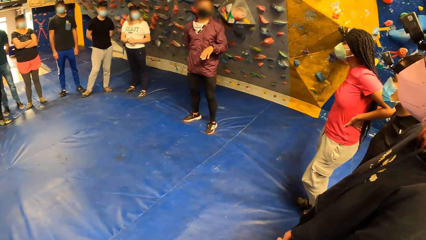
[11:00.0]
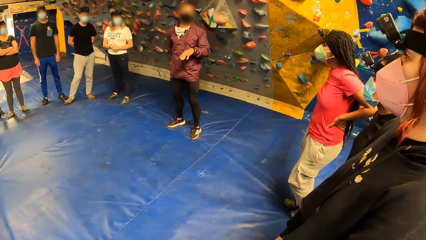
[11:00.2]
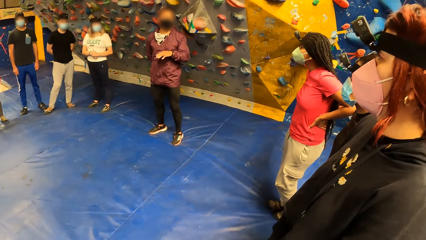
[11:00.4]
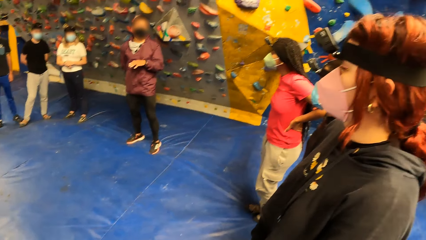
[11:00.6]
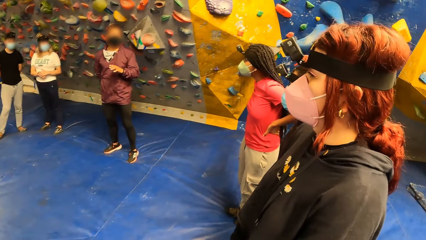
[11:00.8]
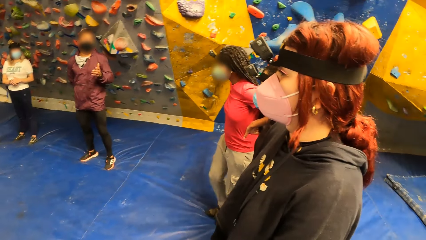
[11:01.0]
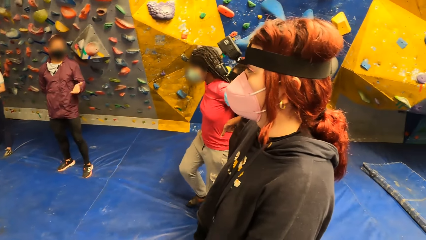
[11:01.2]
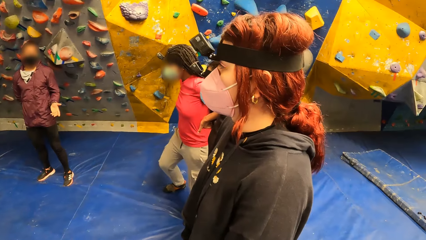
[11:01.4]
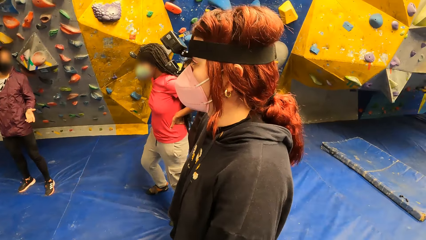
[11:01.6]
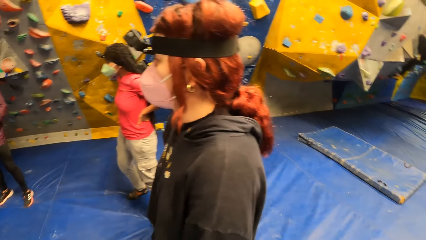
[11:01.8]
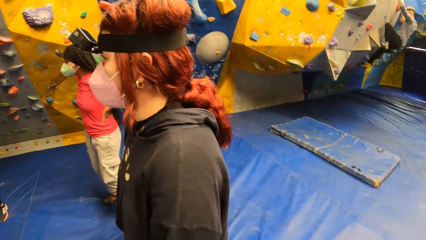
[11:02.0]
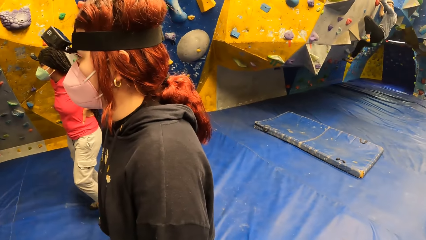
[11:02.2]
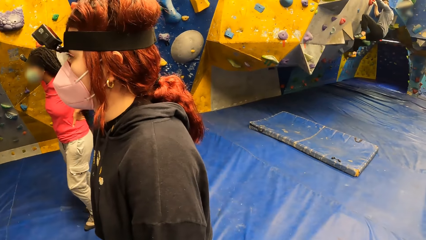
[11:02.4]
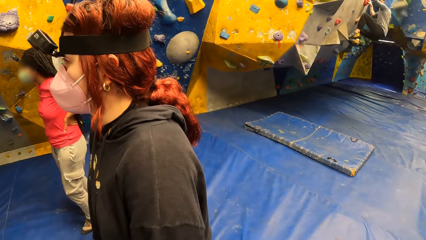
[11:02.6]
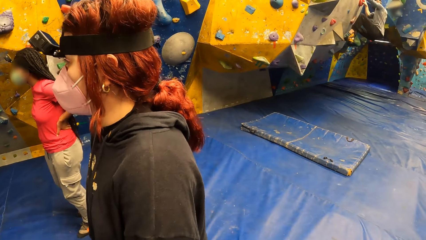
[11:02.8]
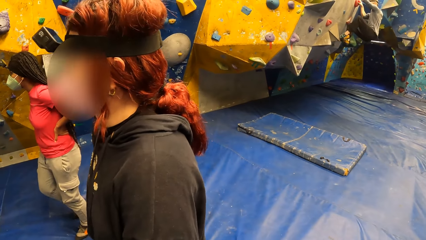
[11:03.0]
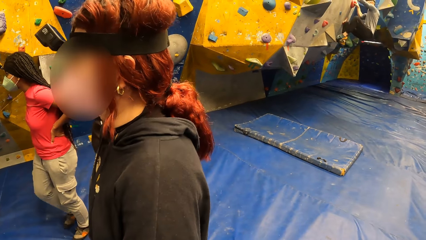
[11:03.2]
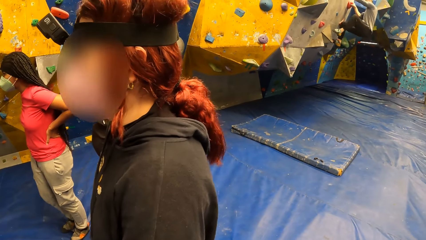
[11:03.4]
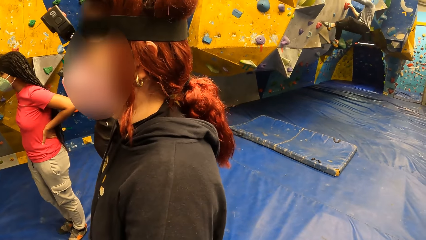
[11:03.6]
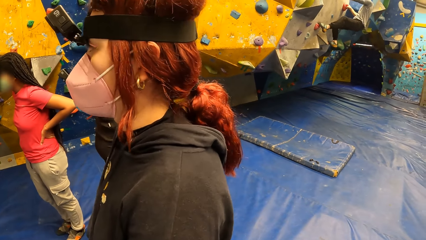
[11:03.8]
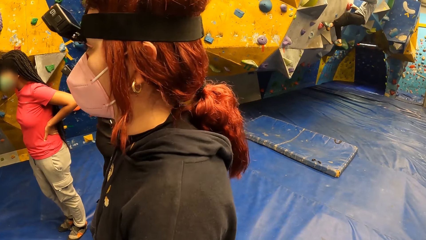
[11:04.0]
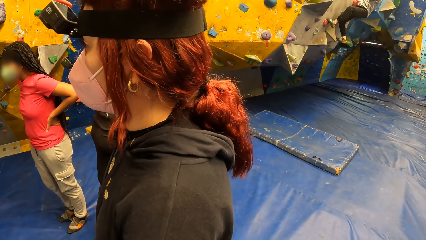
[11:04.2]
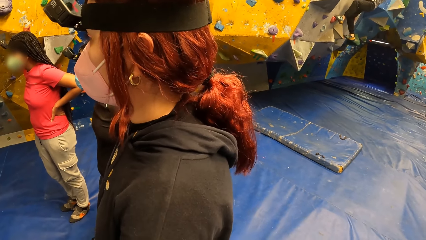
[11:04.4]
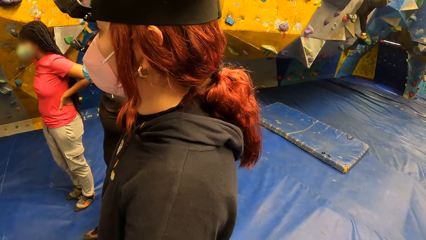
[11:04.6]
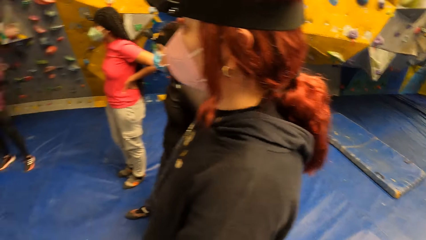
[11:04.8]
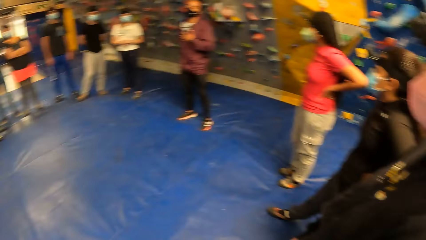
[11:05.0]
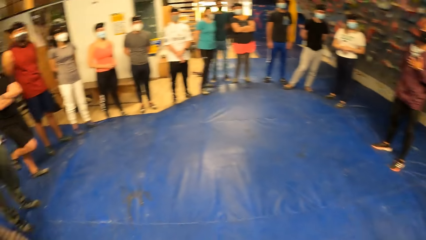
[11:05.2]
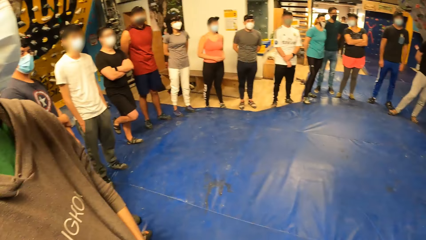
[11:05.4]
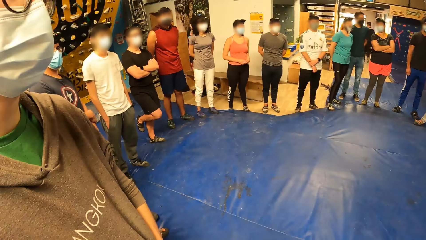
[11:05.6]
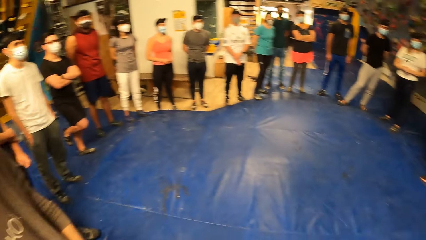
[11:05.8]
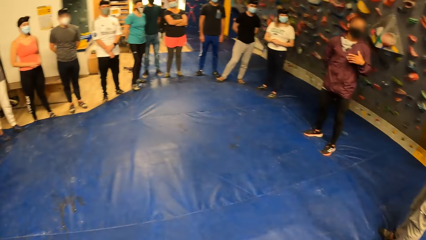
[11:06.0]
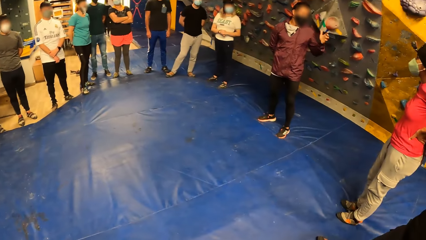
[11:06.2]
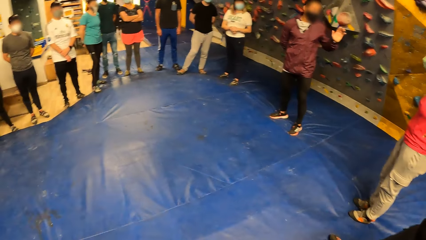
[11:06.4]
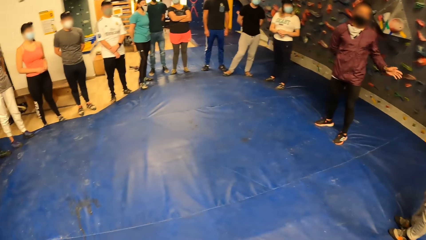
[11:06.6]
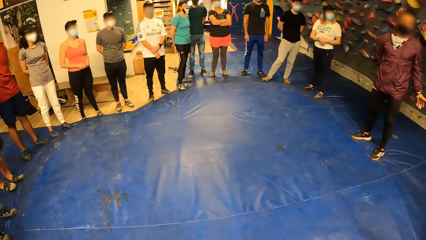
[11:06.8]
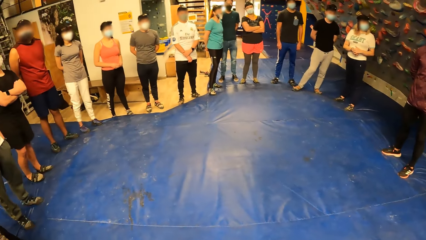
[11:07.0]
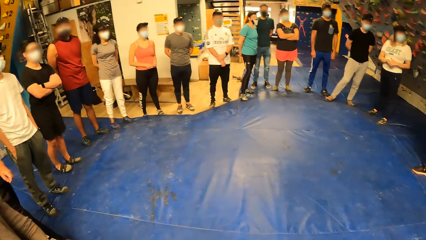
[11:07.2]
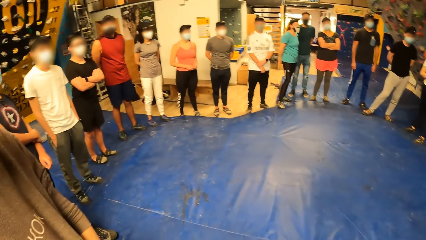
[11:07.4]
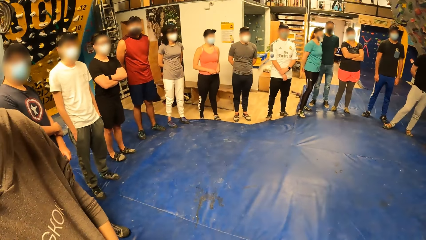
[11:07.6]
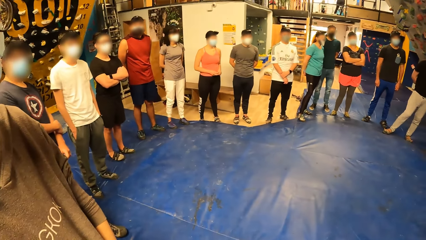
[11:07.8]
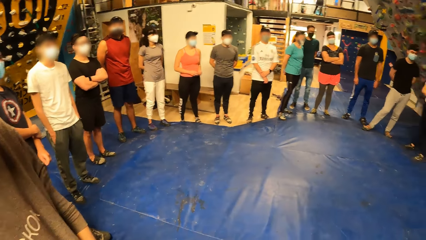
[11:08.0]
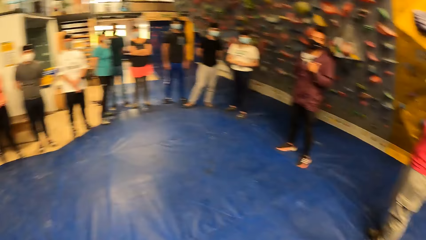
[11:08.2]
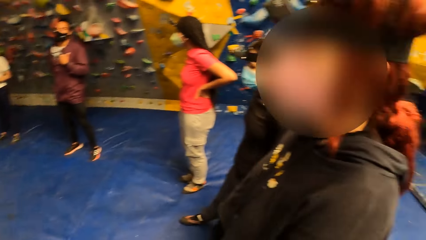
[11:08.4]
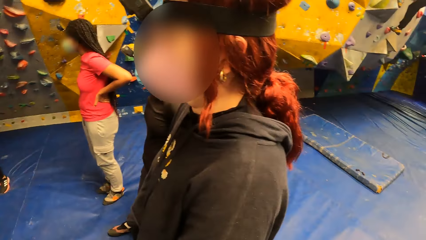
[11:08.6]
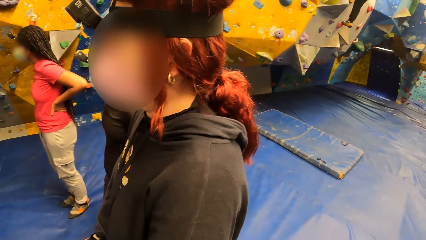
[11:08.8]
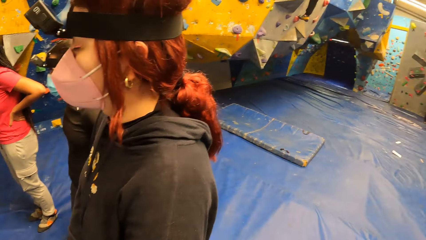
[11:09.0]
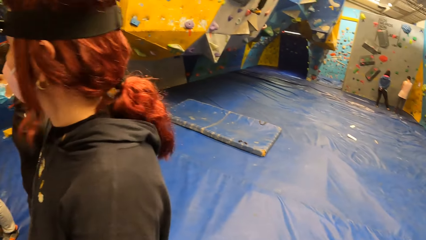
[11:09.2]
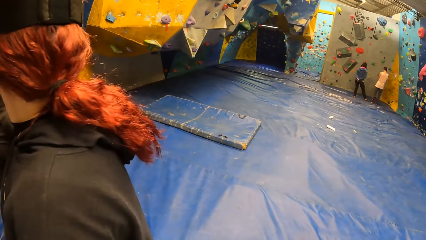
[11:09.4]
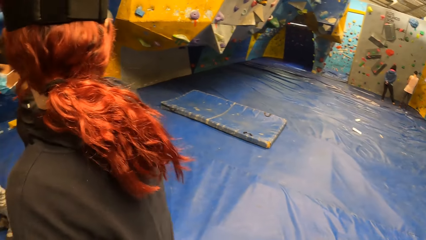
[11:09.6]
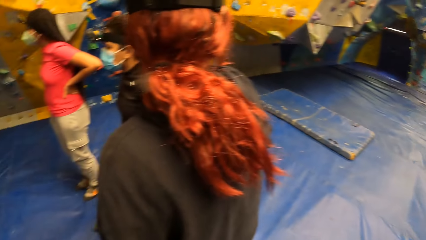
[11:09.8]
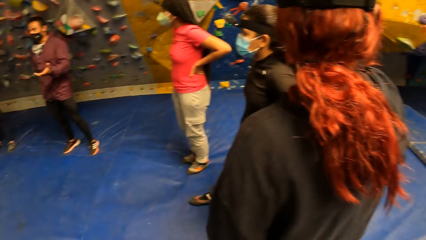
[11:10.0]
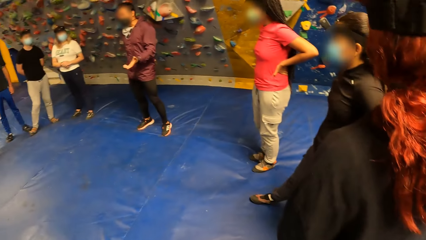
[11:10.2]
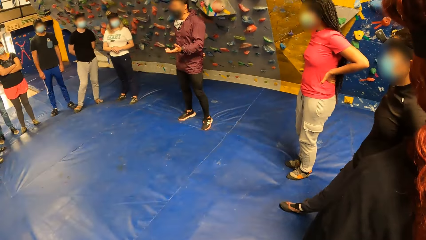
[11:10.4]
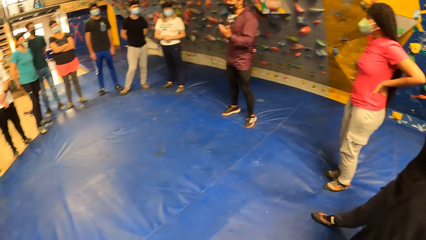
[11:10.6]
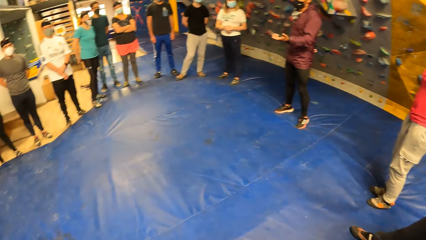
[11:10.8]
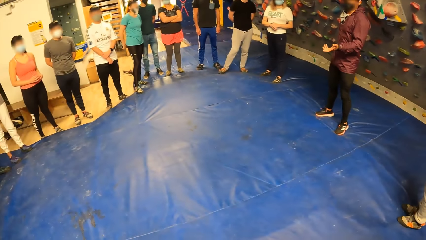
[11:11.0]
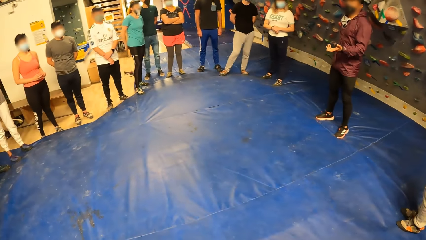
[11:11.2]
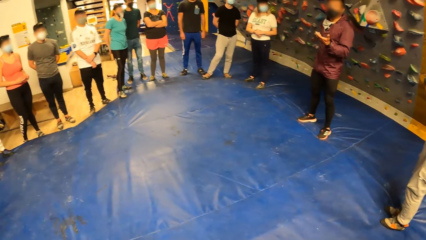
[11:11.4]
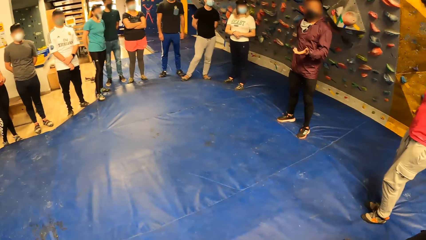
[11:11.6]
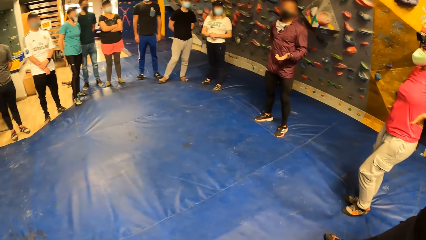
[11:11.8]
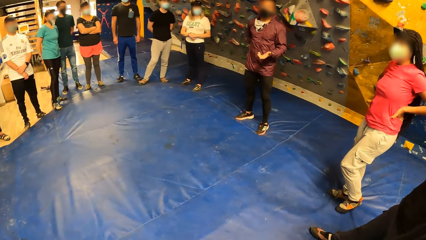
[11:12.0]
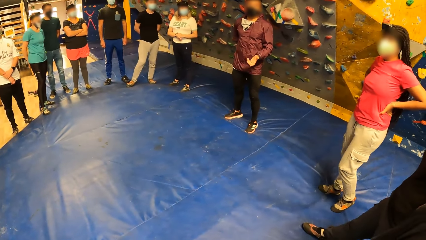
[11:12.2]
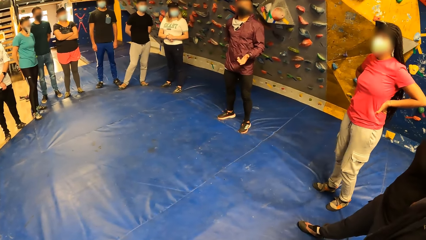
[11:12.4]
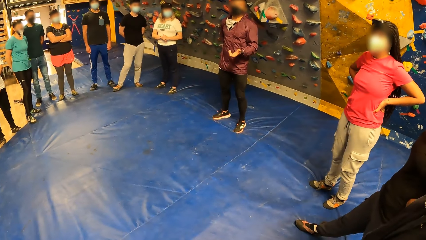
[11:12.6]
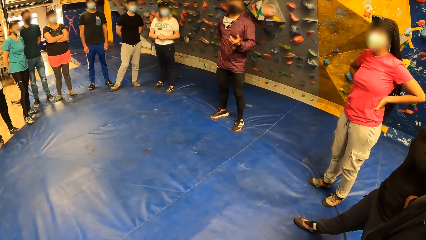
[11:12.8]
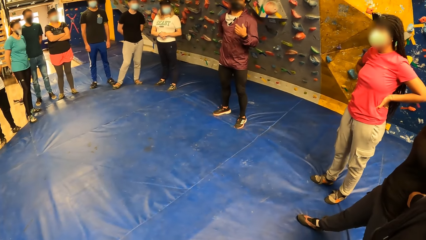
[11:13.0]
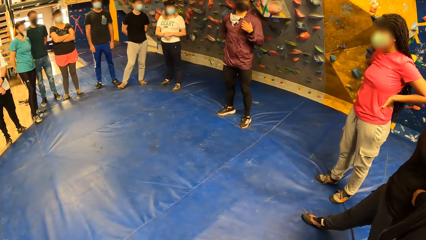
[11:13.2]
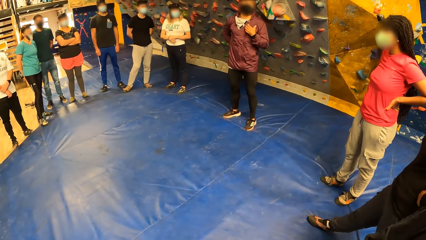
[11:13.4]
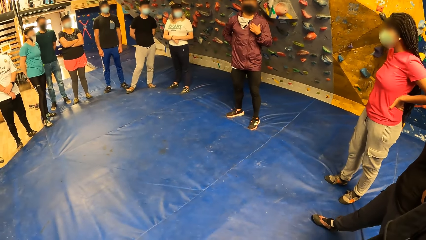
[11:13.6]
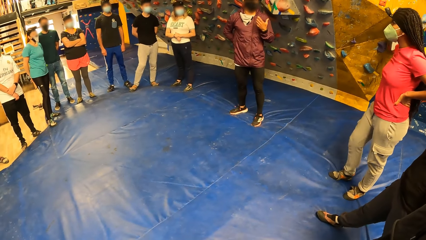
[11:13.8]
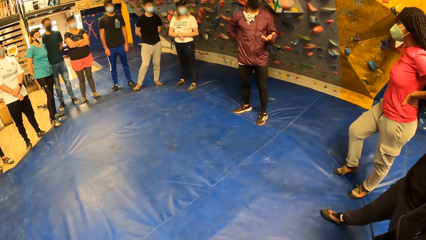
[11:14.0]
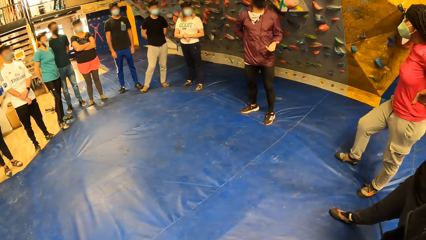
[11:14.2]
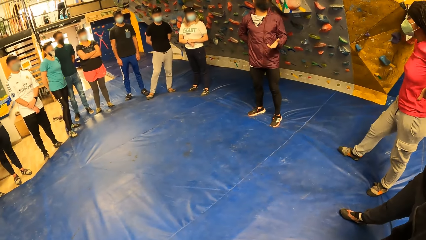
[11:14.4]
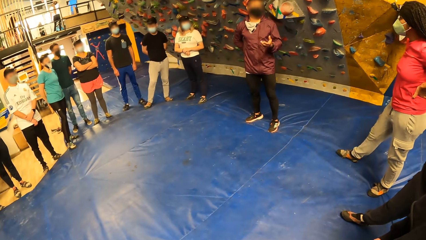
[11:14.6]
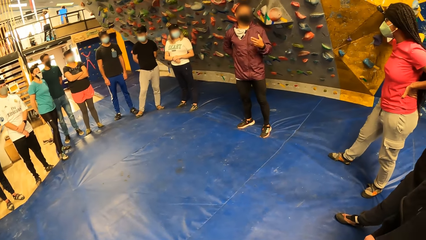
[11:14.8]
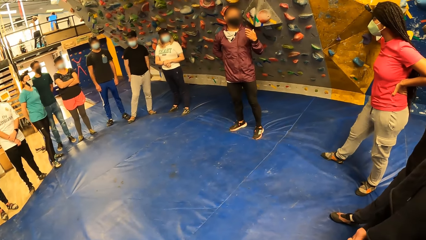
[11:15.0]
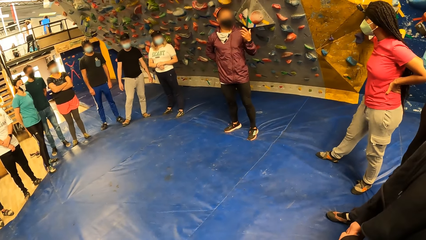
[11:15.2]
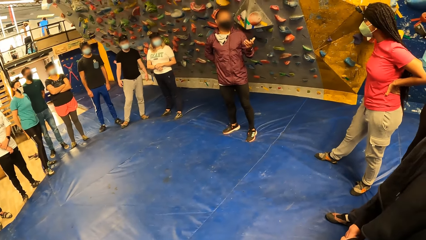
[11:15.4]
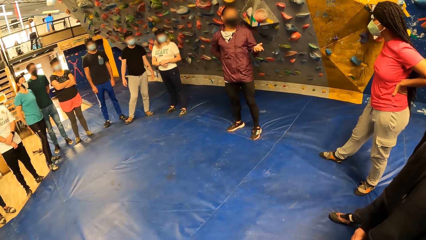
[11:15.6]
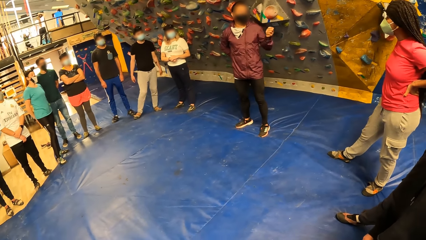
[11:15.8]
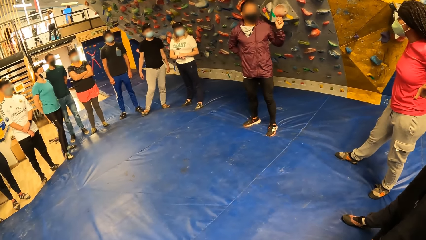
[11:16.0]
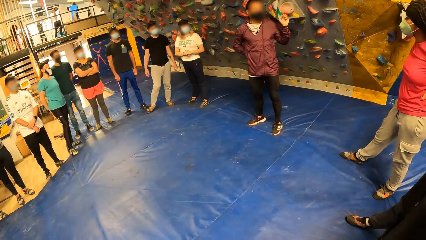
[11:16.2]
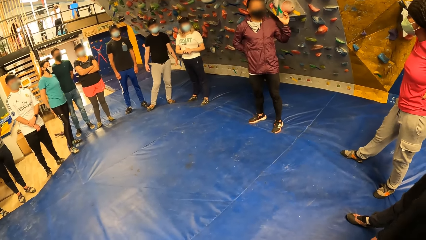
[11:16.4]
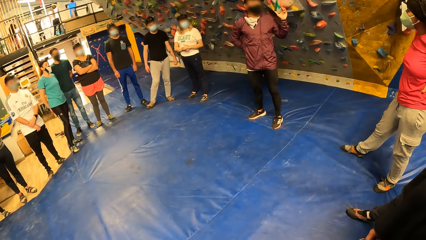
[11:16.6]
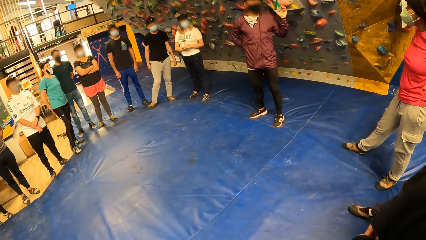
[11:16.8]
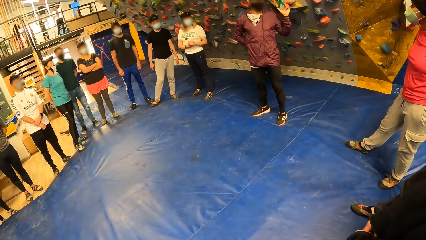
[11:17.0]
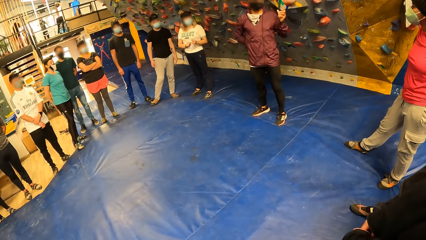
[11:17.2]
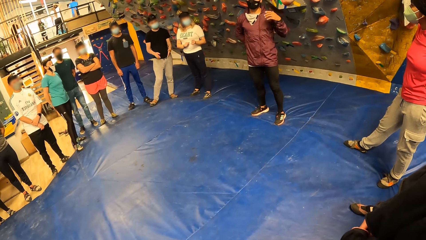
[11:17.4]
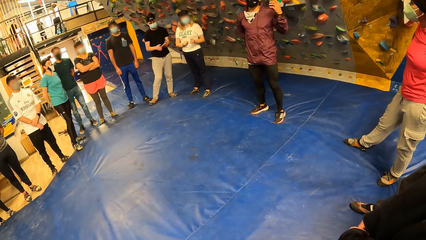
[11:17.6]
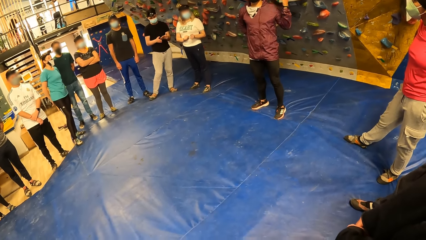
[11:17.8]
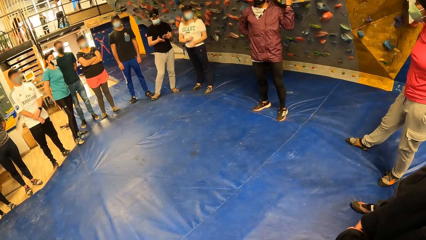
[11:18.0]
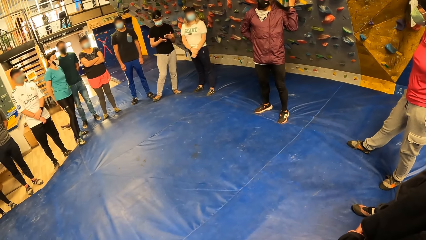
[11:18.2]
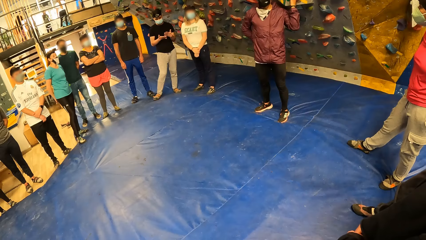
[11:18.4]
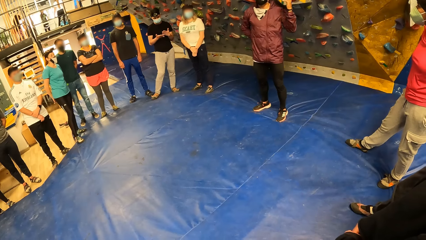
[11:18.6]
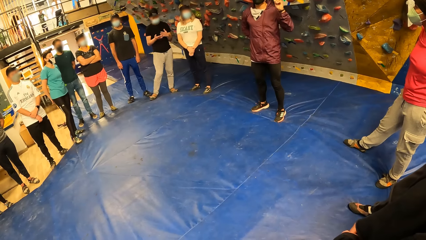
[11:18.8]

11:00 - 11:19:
The camera wearer looks around. The man climbs the climbing wall.
